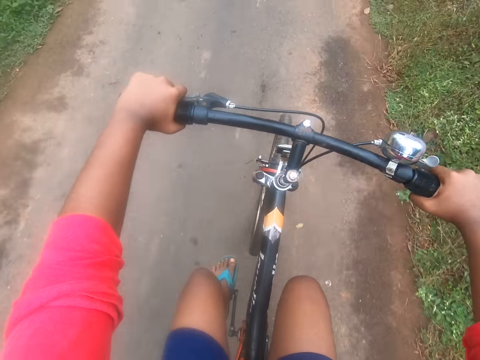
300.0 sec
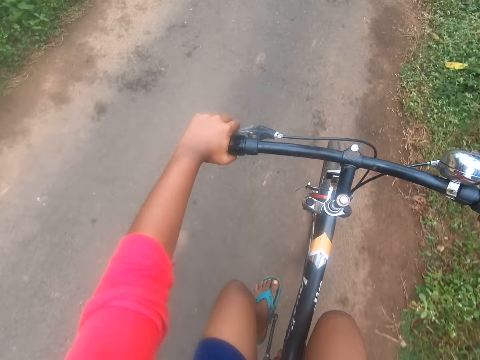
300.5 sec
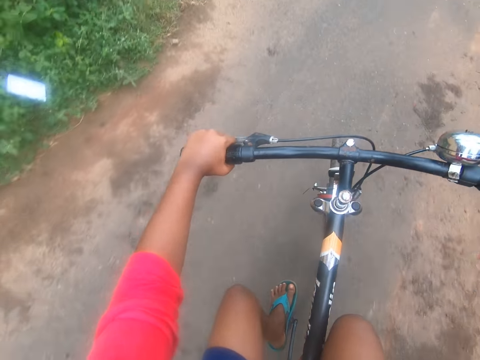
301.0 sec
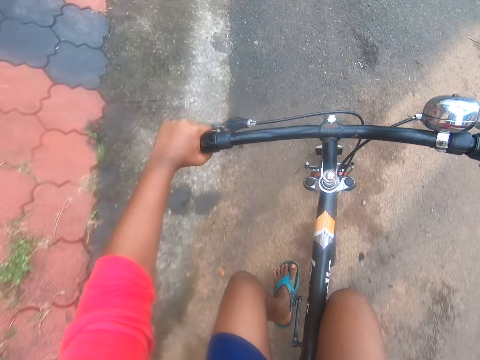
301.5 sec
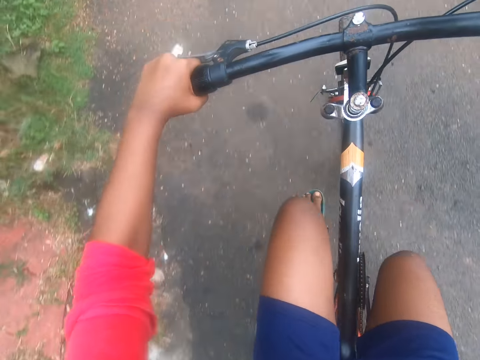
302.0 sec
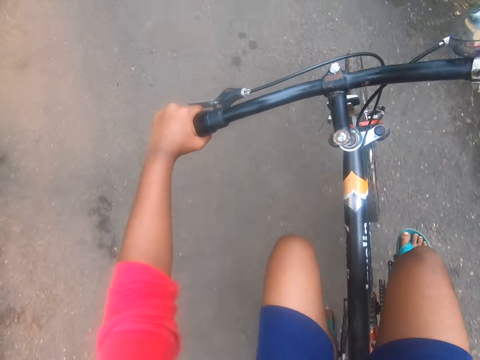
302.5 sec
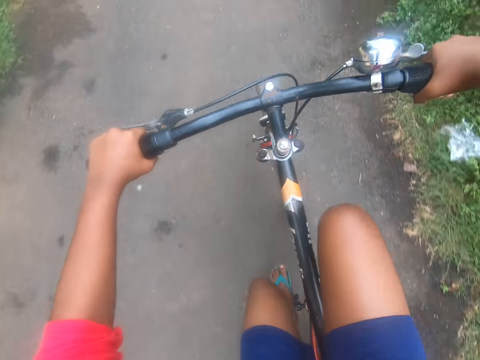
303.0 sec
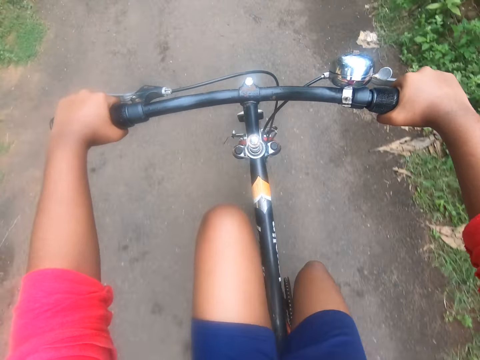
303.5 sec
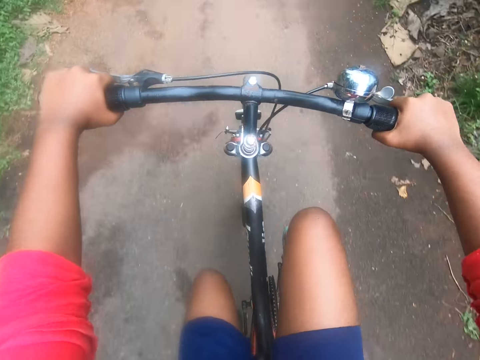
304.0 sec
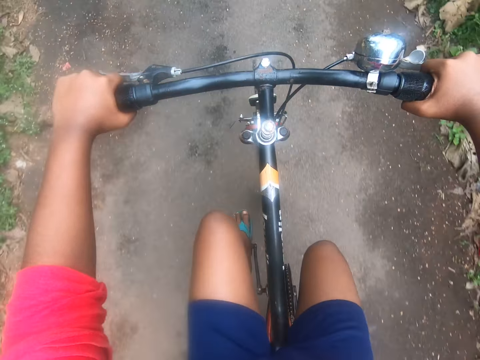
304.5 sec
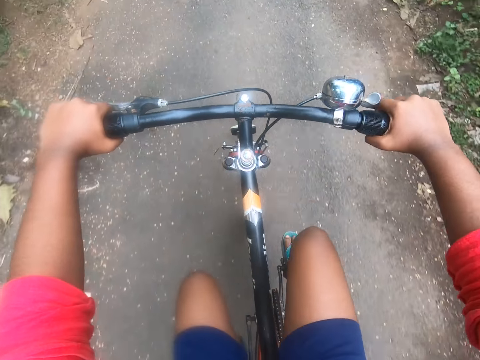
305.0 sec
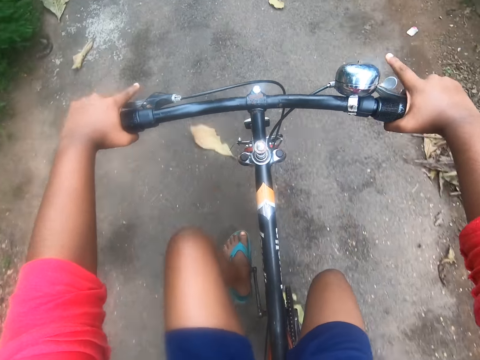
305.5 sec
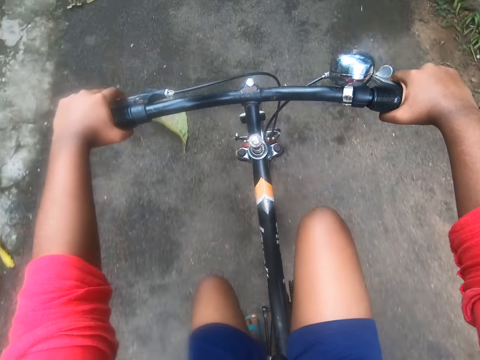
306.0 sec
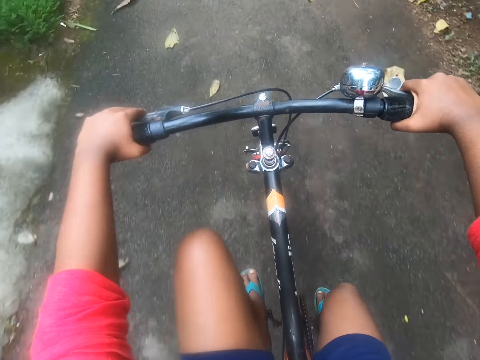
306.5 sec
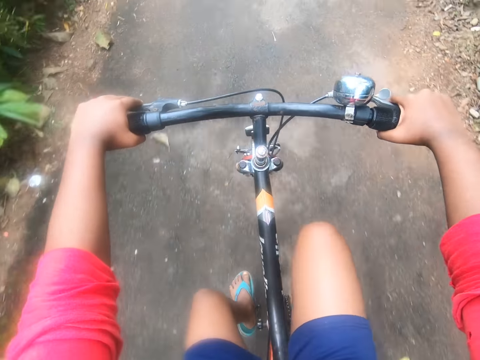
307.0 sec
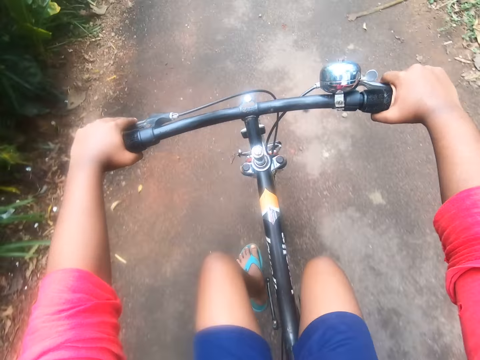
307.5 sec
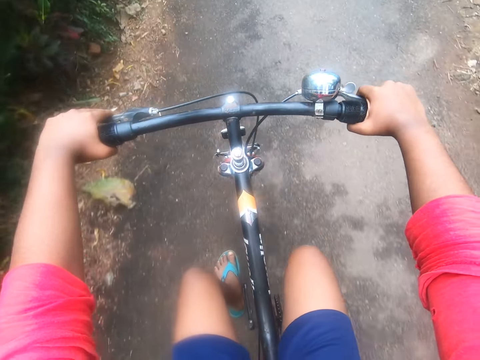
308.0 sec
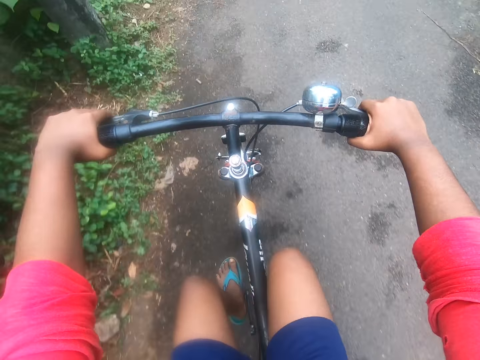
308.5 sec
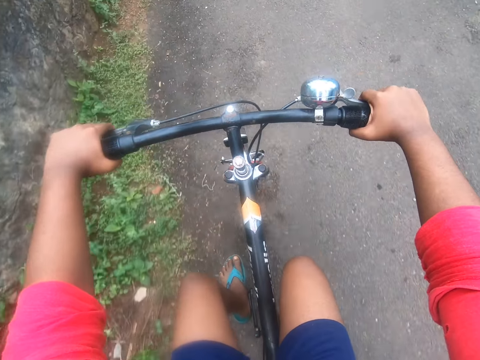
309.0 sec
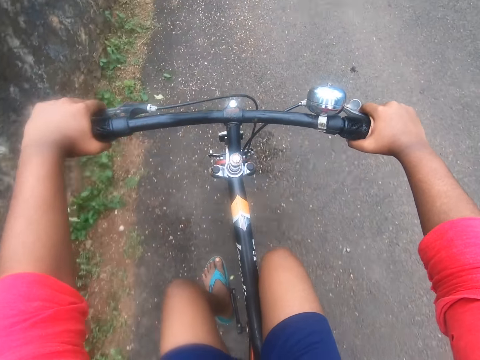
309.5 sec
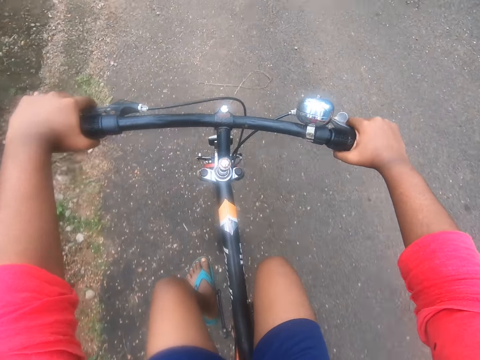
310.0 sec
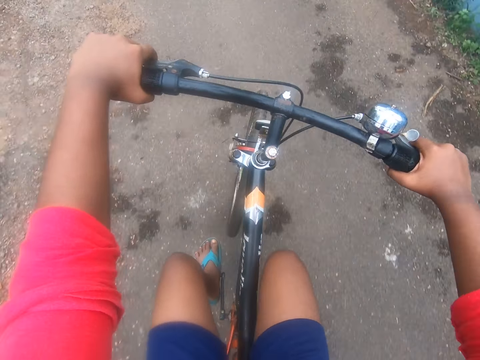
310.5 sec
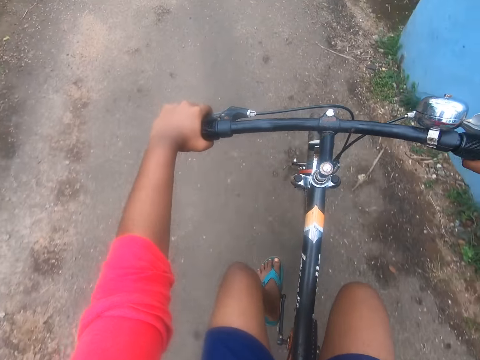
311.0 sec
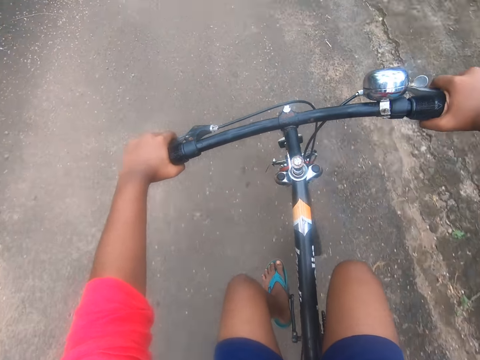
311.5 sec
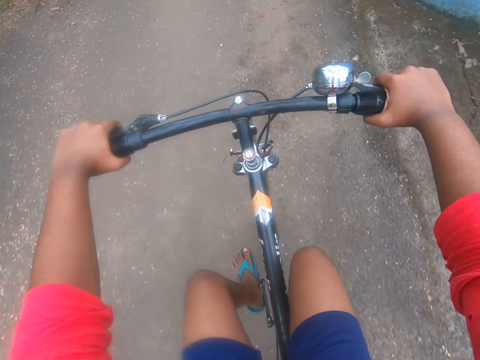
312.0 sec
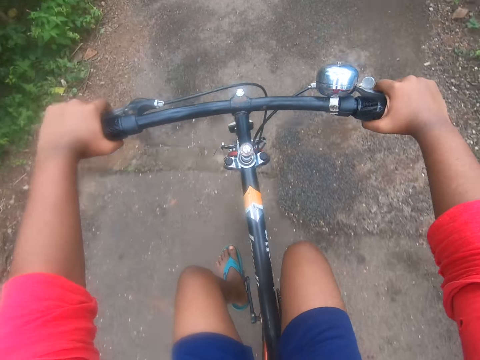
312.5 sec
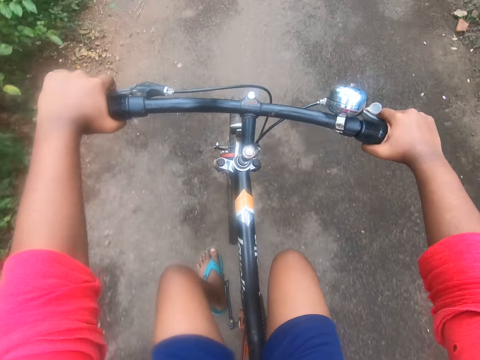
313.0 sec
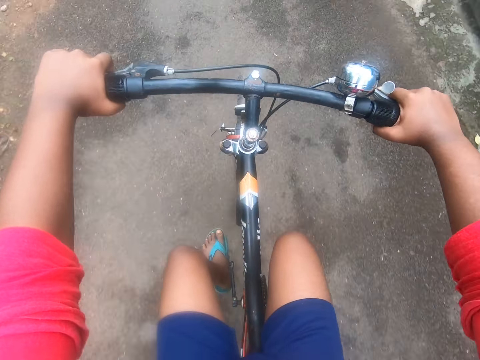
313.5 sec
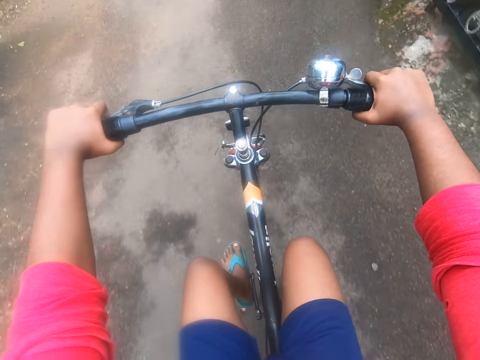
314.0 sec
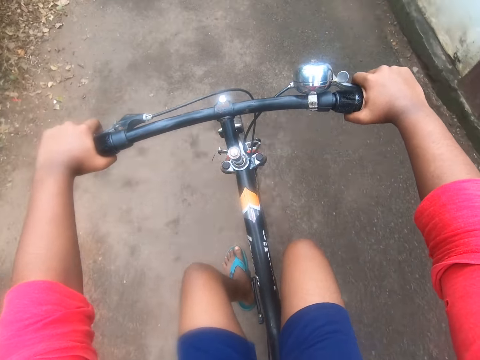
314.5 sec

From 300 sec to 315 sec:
The camera wearer holds the brakes of a bicycle with their hands. They ride the bicycle on the road.

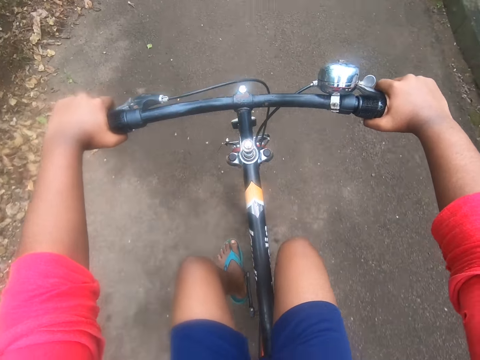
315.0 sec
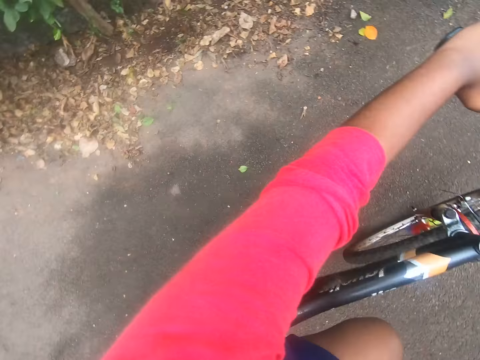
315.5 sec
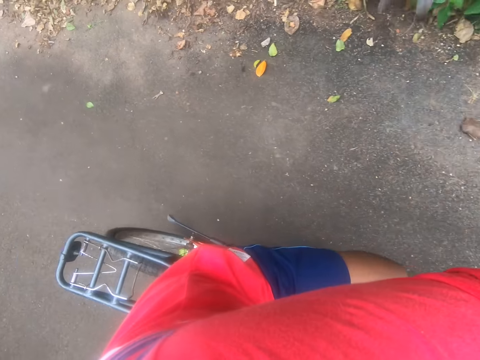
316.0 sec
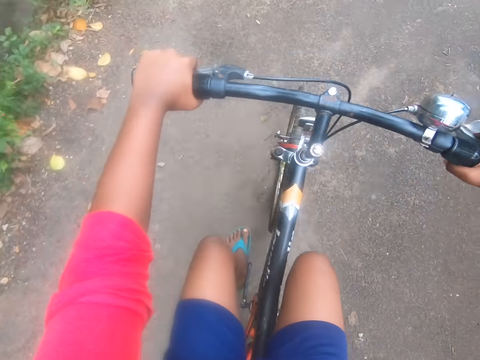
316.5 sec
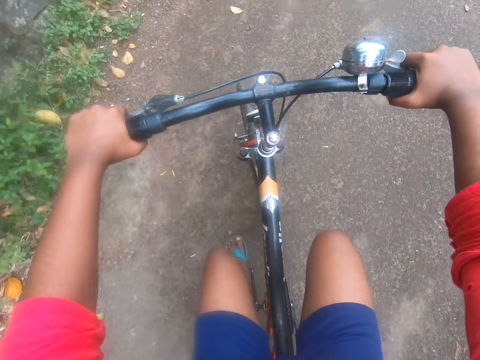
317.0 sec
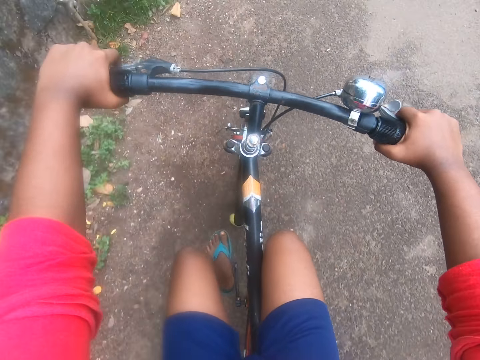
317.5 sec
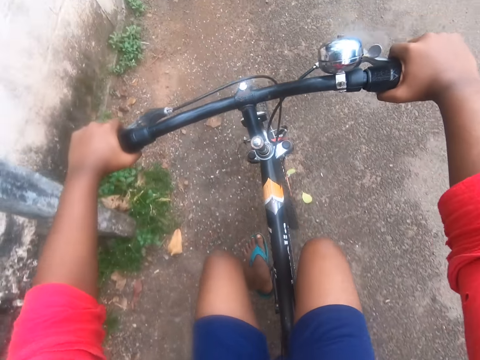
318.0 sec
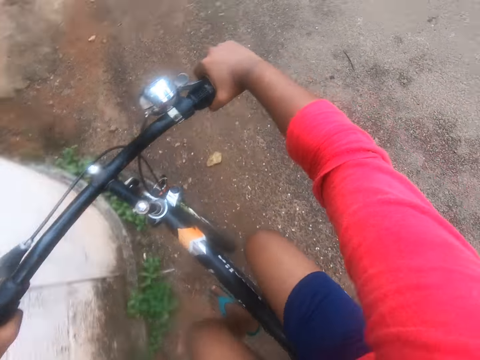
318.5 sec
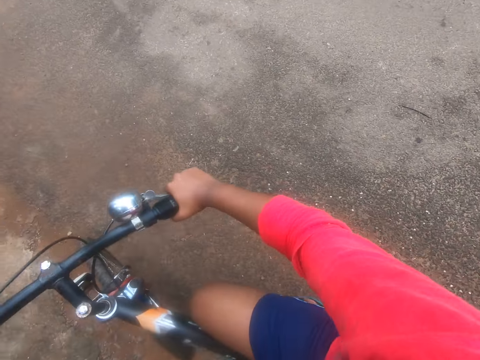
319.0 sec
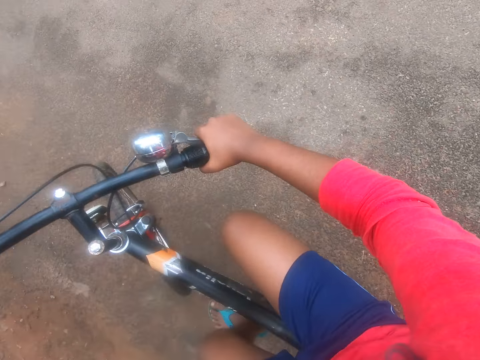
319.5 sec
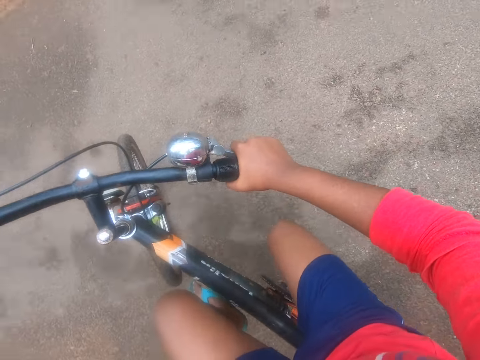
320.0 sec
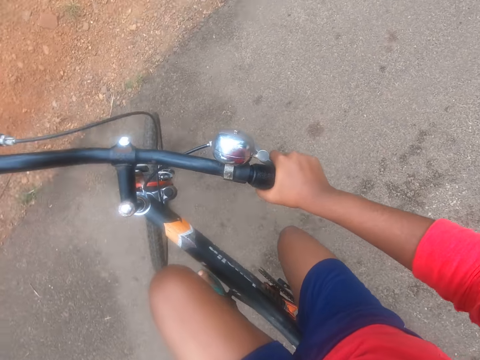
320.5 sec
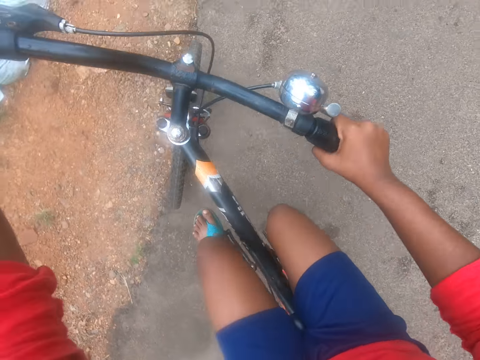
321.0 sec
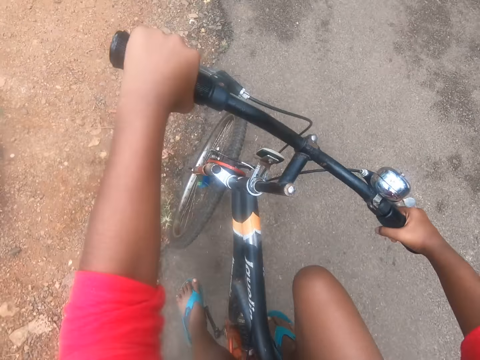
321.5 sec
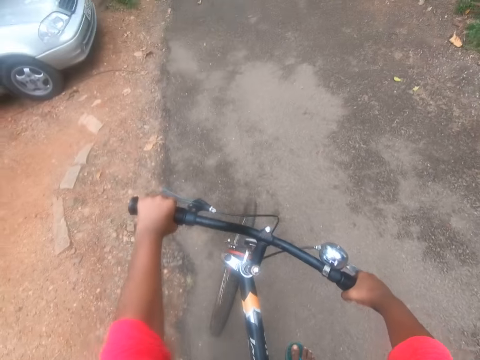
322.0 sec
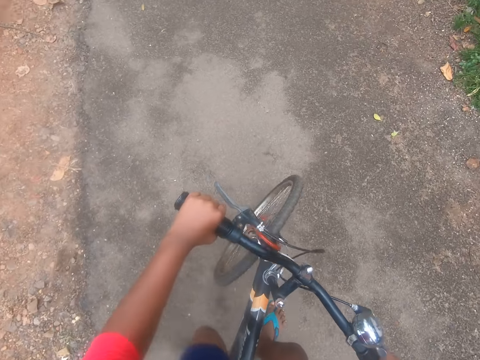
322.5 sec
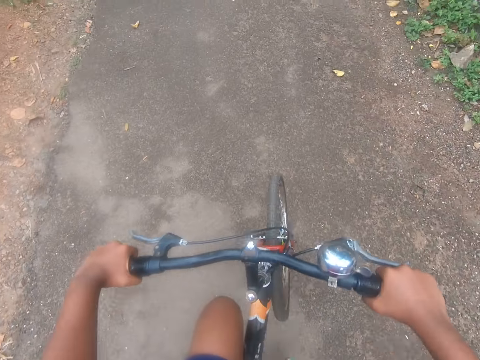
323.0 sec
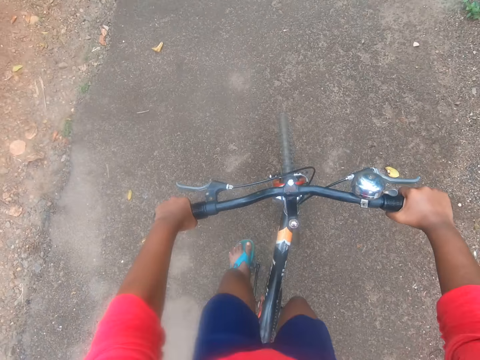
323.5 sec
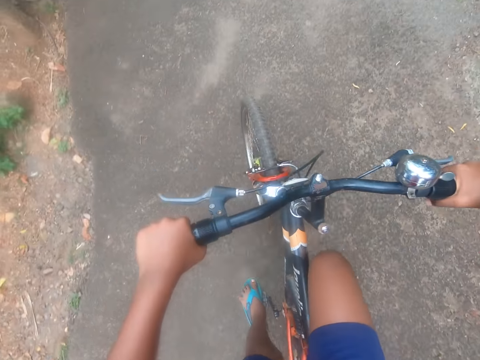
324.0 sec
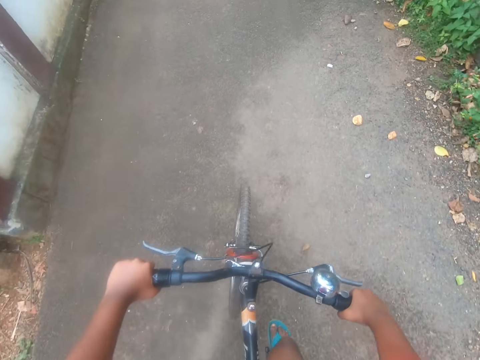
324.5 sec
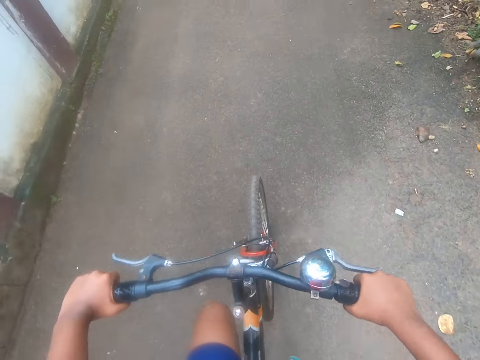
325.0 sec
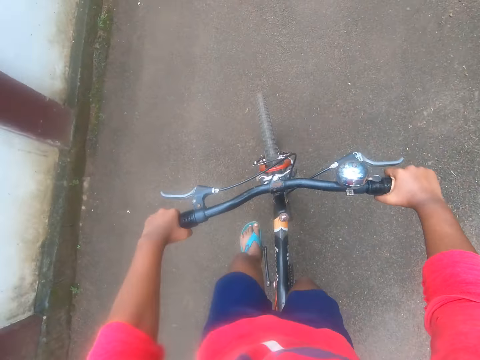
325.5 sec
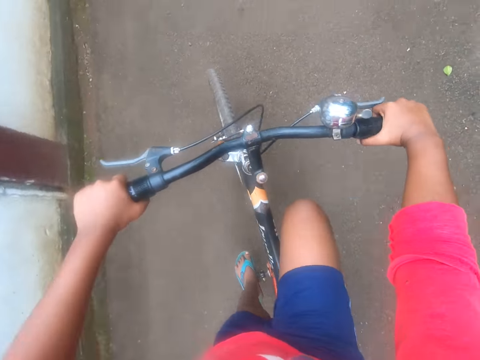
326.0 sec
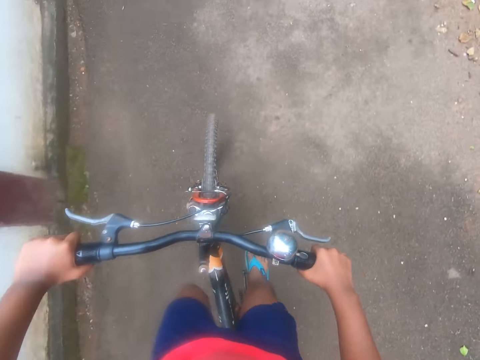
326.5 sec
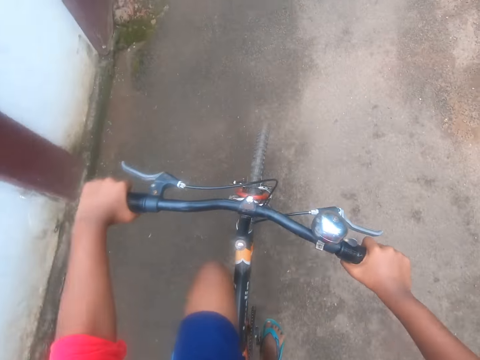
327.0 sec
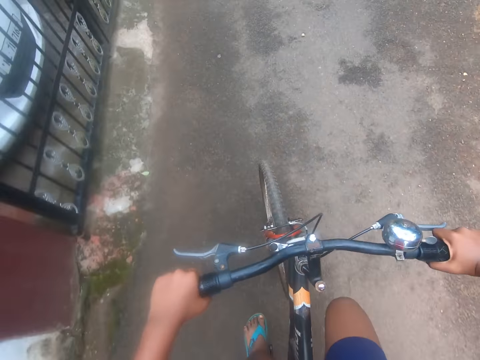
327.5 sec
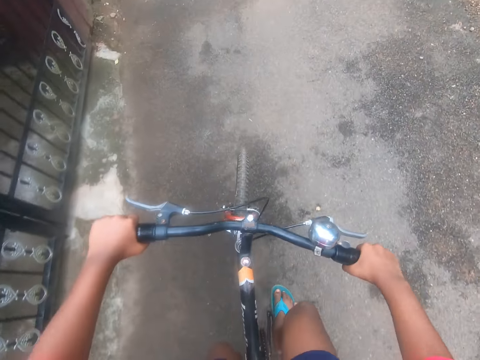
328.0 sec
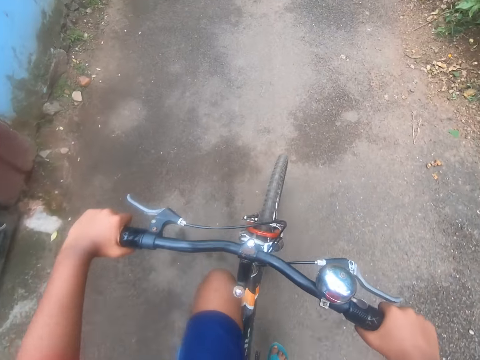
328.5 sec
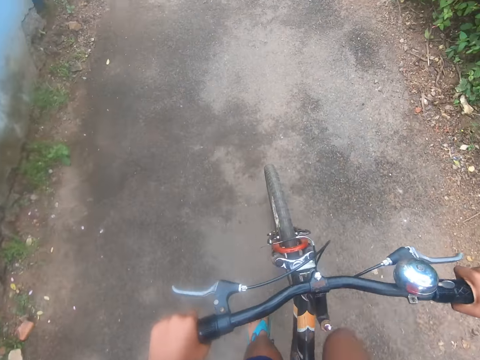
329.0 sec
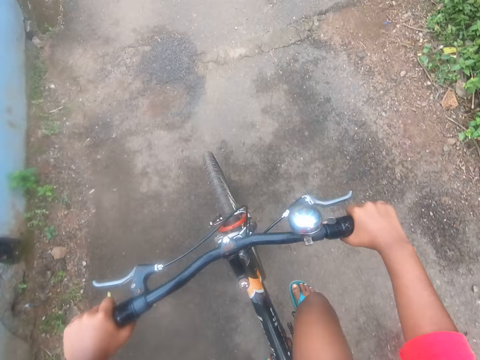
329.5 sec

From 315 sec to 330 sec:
The camera wearer turns back on the street with the bicycle. They ride the bicycle on down the street.
